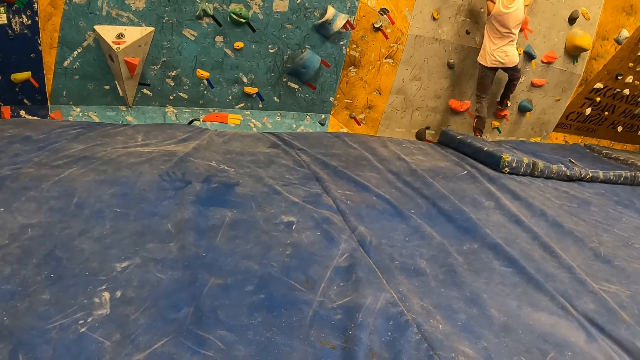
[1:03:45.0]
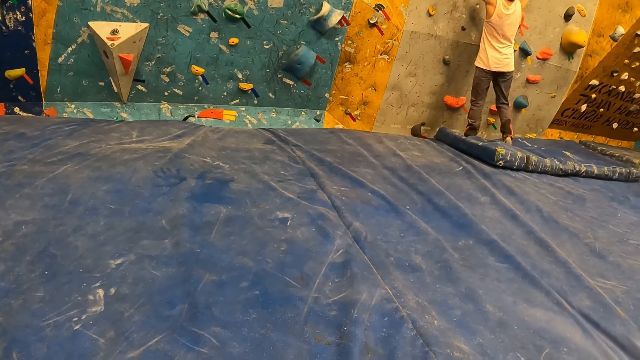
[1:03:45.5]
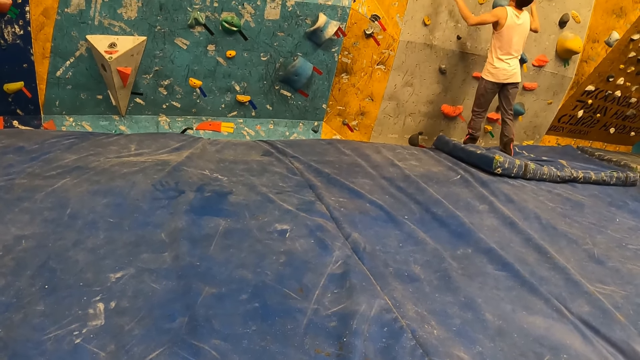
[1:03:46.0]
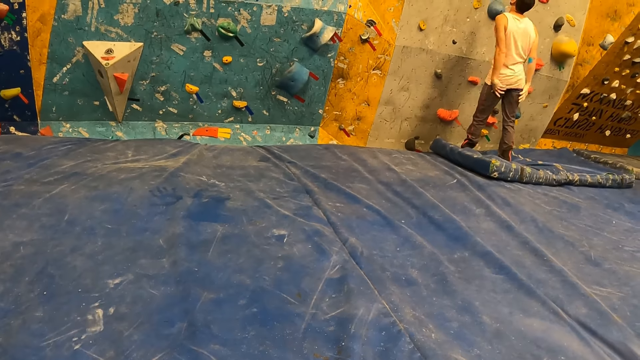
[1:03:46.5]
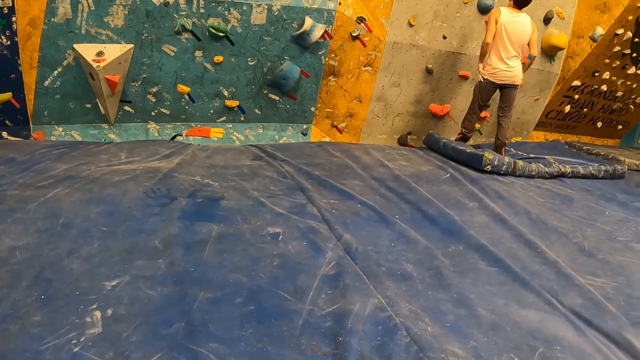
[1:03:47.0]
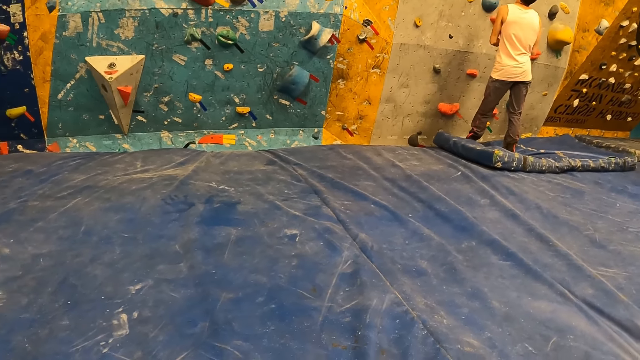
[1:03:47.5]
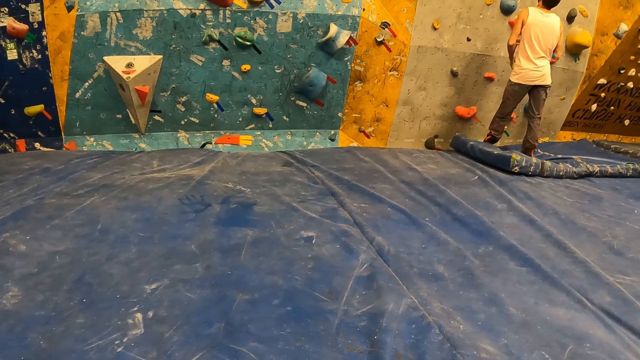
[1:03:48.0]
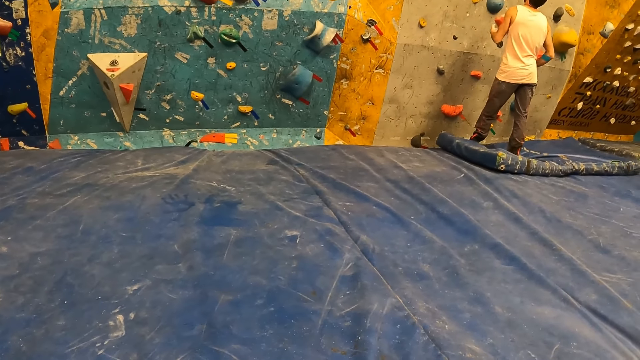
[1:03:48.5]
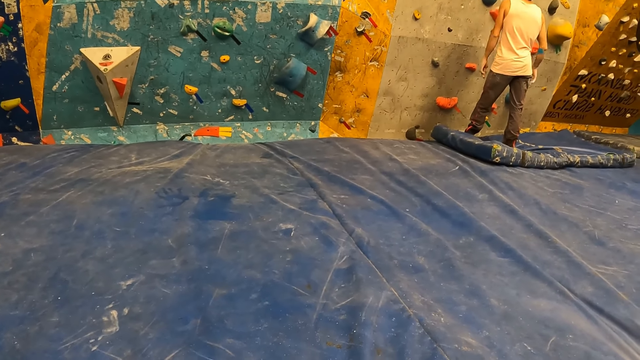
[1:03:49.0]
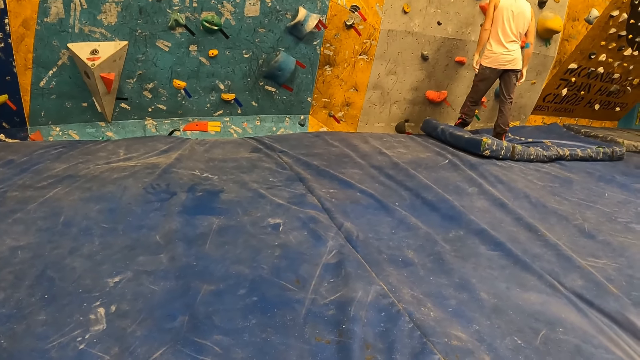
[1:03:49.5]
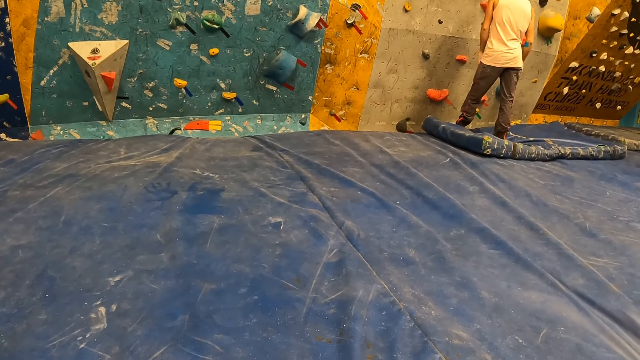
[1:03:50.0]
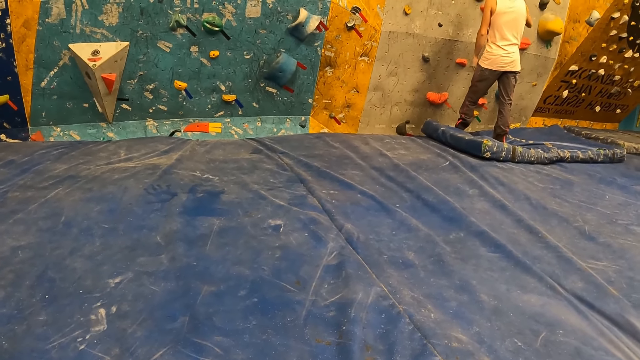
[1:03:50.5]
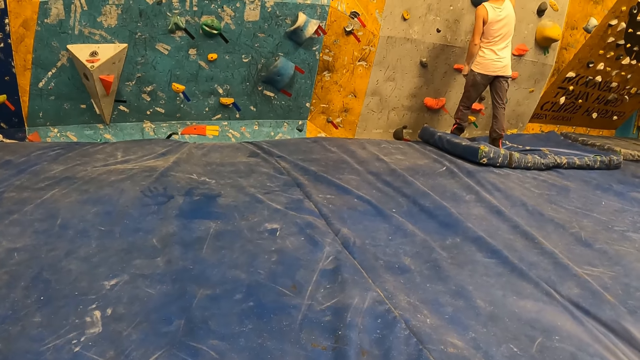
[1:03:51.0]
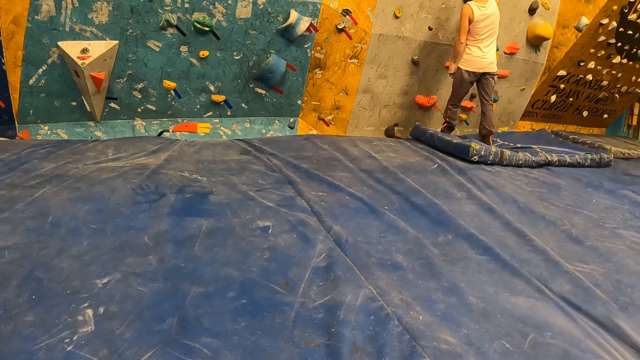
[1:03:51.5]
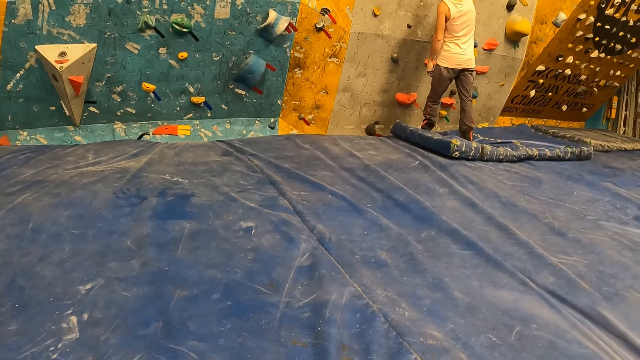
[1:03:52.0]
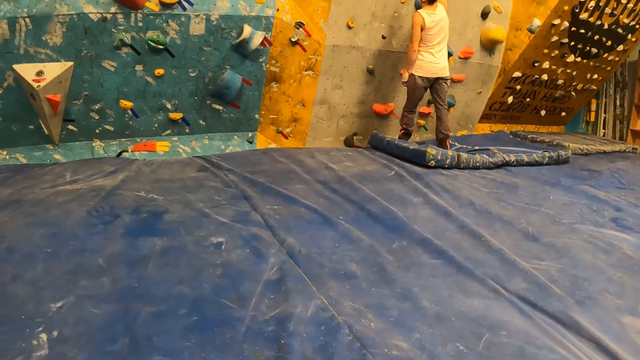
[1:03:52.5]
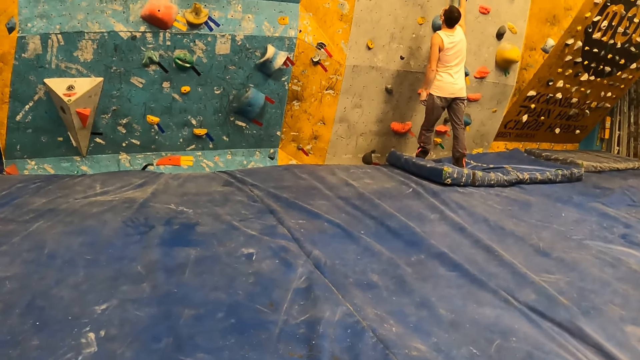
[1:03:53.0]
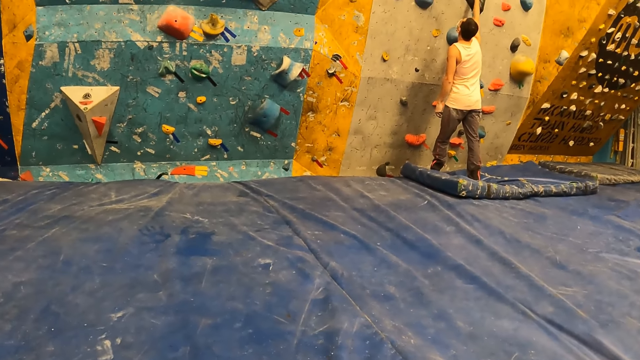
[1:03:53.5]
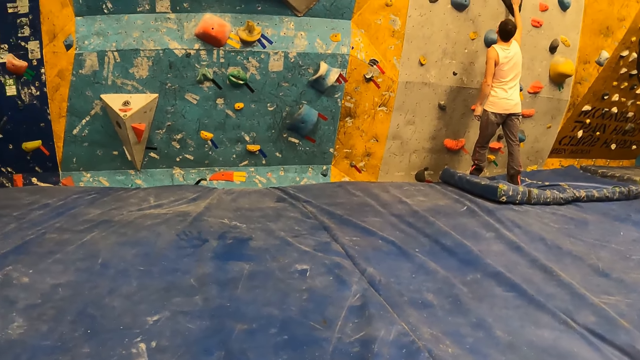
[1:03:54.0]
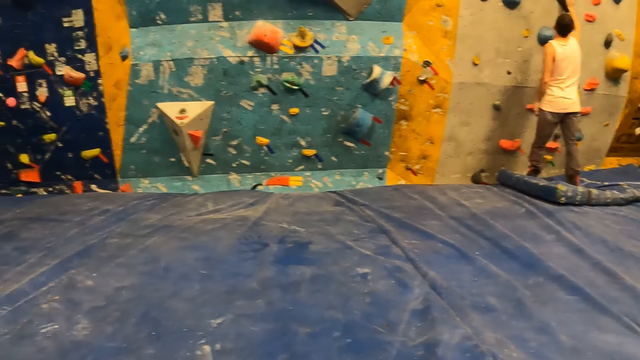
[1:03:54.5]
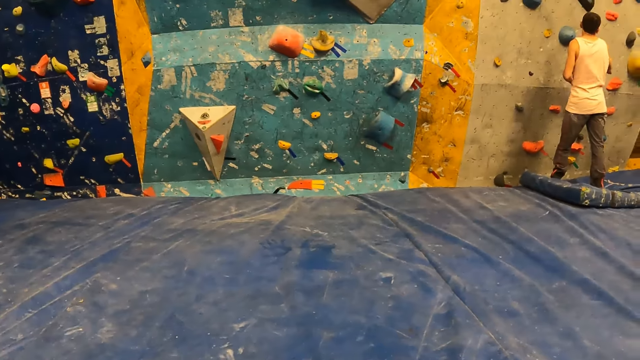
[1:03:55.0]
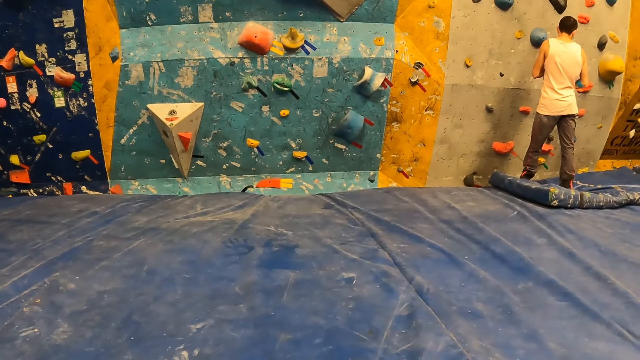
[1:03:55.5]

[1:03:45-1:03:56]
The man steps on the mattress and falls off the bouldering wall to the crash pad. The man wipes the hand on the trouser. The man touches the bouldering wall with his right hand.

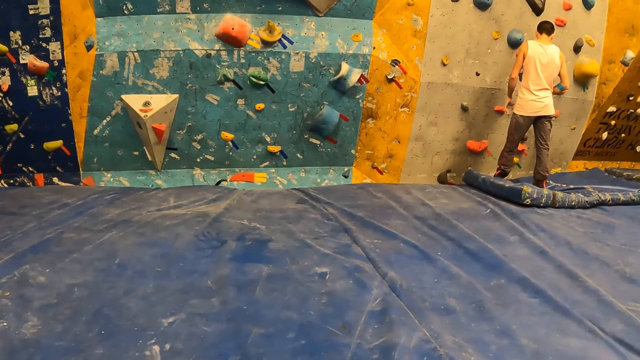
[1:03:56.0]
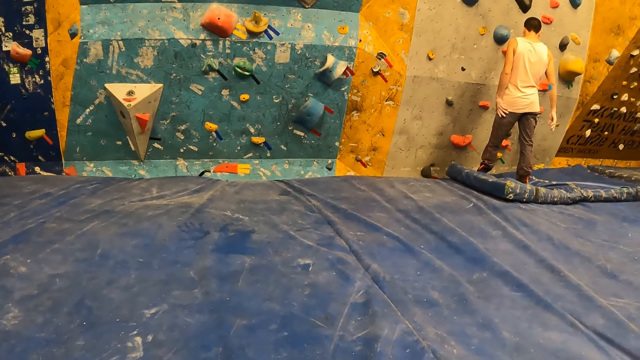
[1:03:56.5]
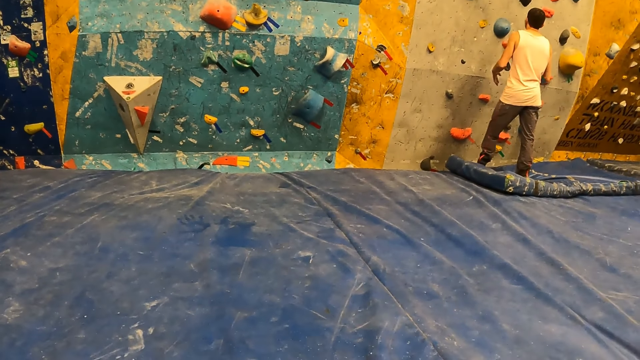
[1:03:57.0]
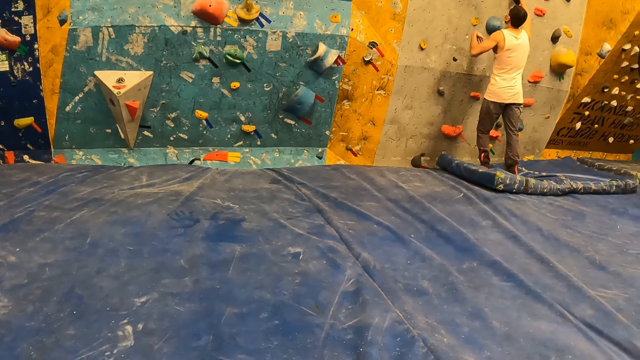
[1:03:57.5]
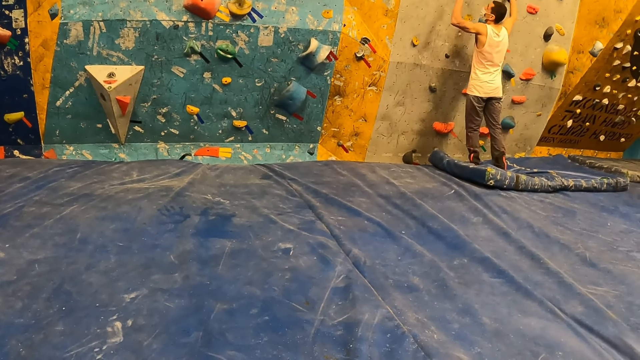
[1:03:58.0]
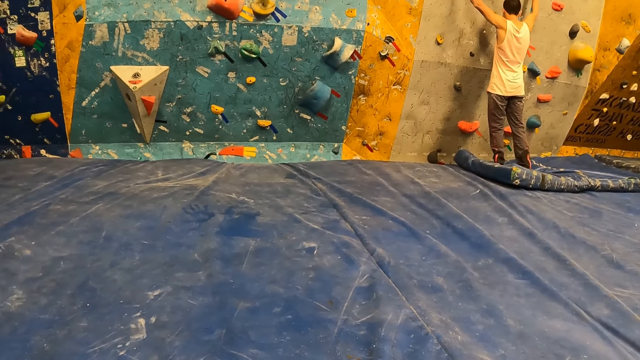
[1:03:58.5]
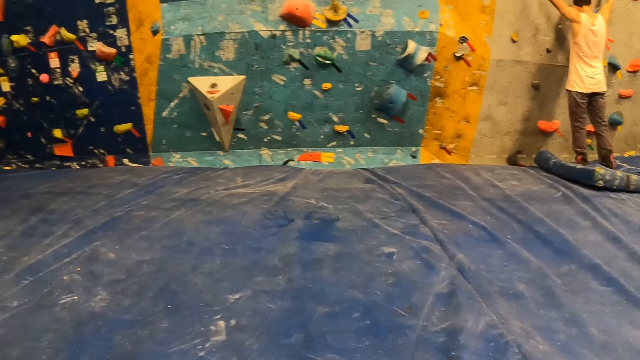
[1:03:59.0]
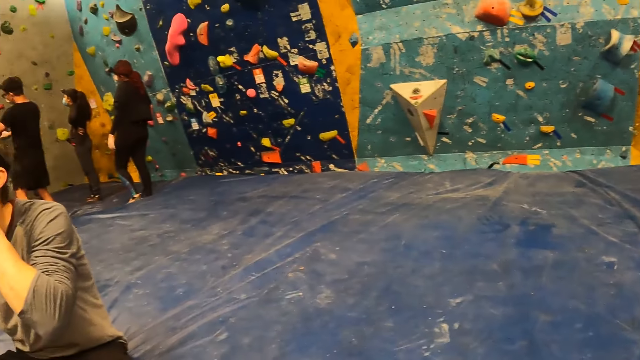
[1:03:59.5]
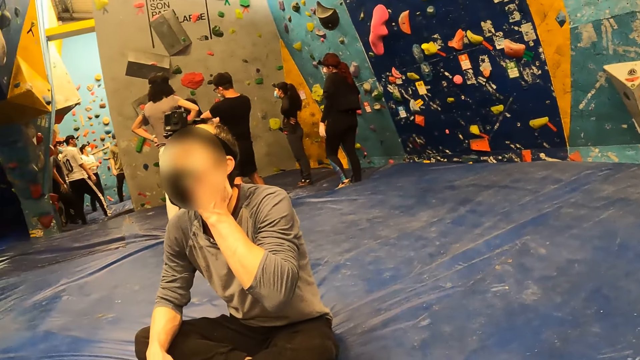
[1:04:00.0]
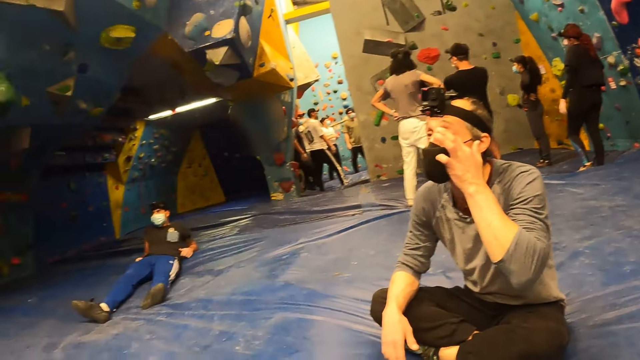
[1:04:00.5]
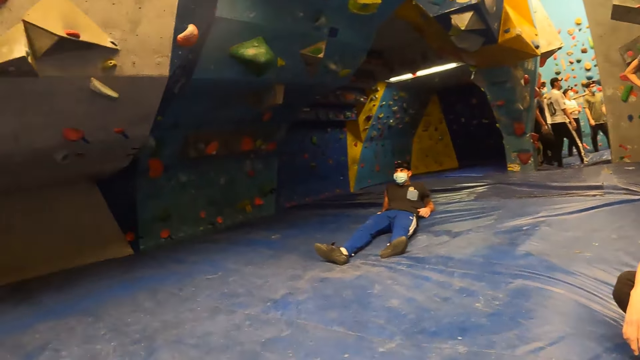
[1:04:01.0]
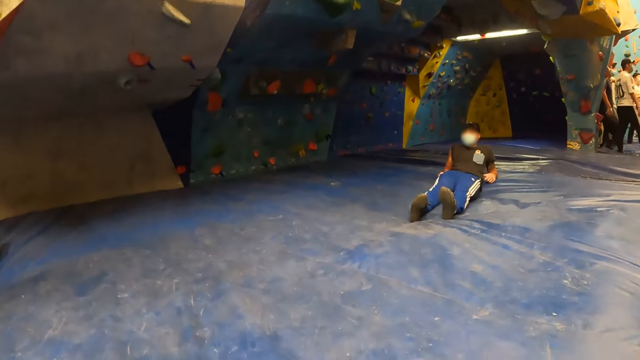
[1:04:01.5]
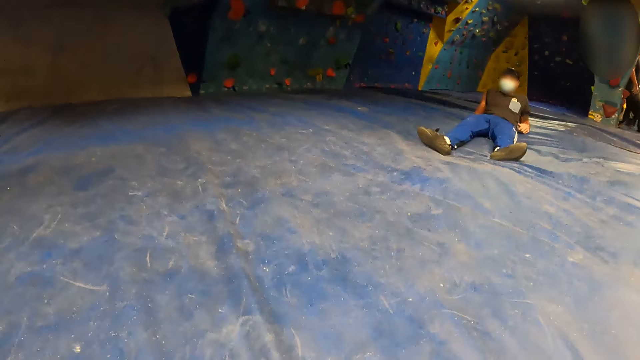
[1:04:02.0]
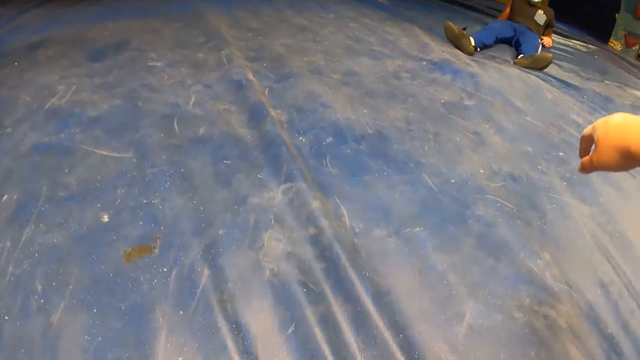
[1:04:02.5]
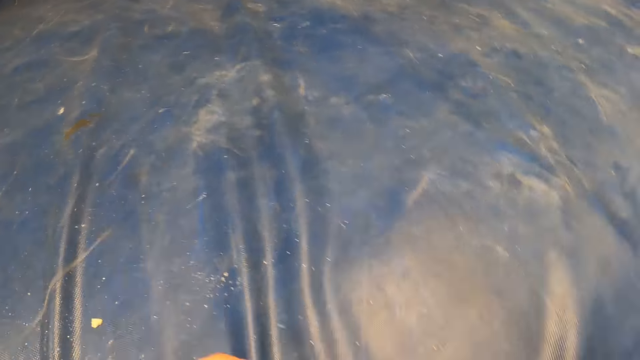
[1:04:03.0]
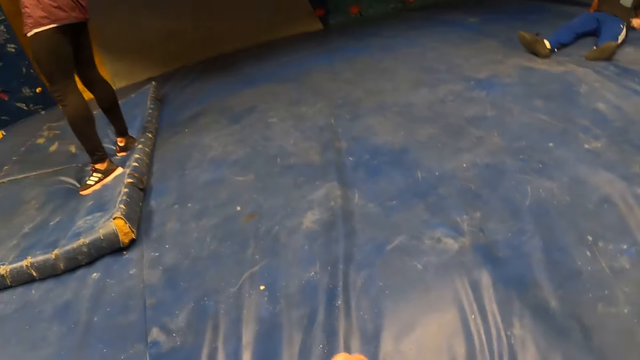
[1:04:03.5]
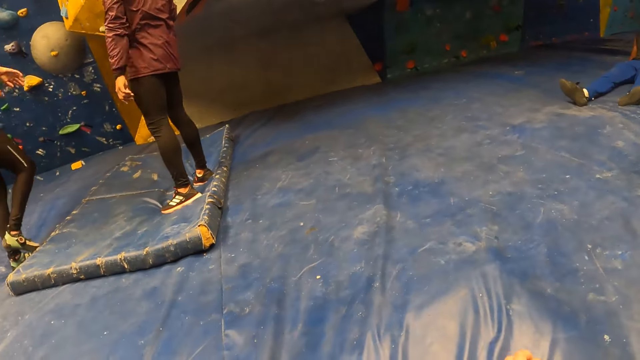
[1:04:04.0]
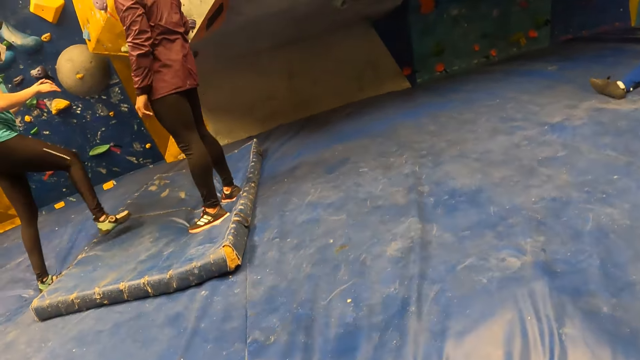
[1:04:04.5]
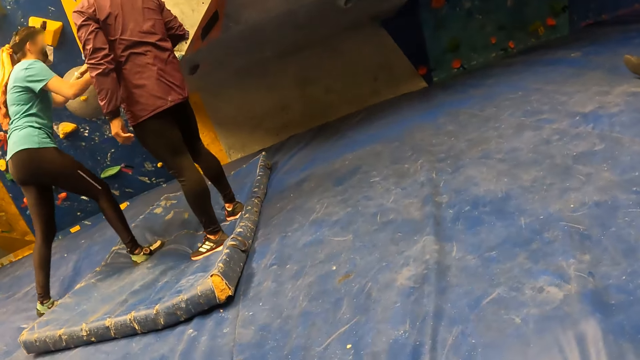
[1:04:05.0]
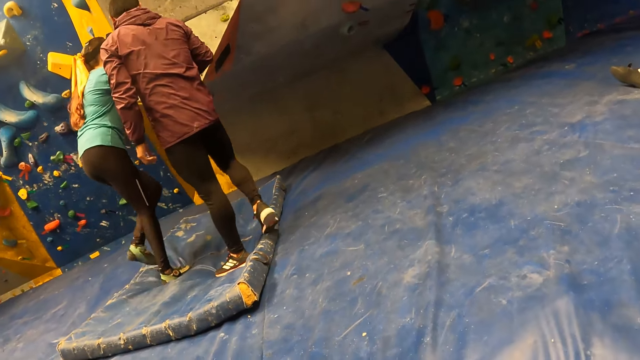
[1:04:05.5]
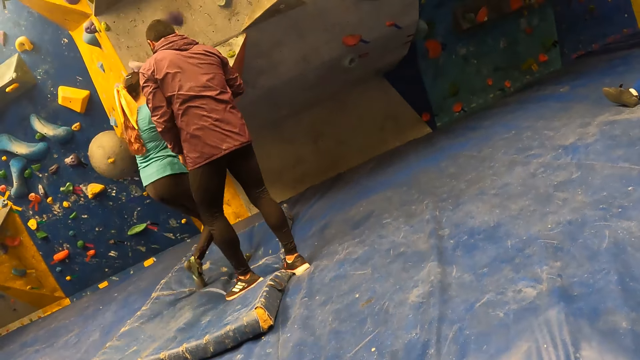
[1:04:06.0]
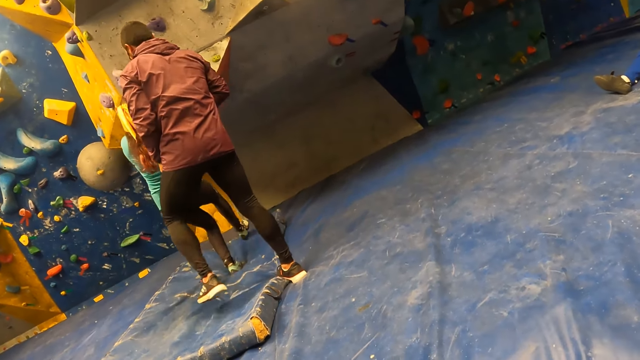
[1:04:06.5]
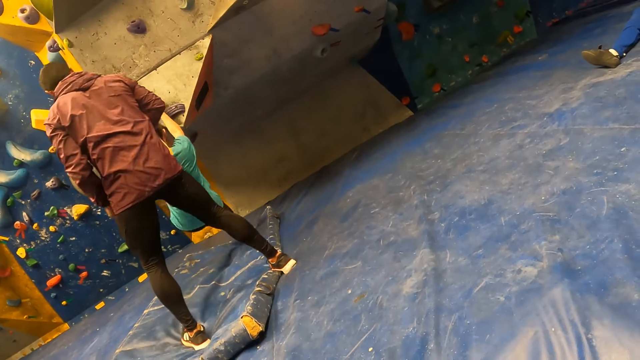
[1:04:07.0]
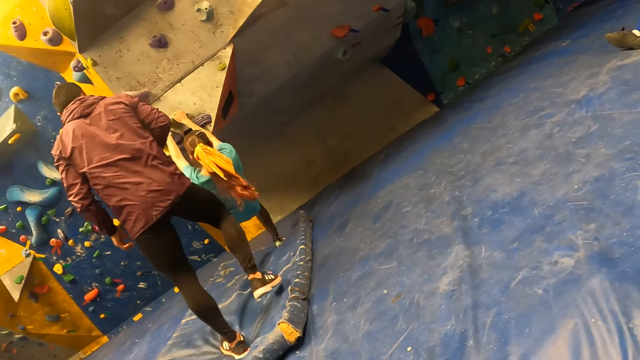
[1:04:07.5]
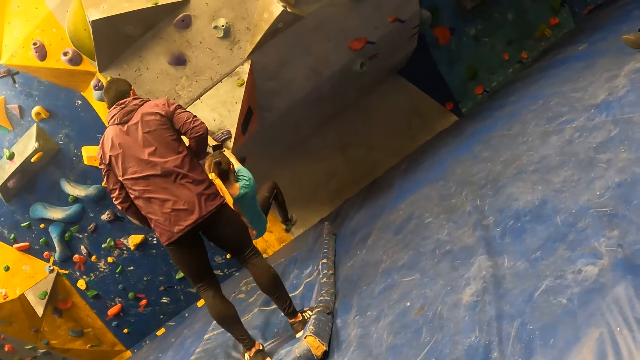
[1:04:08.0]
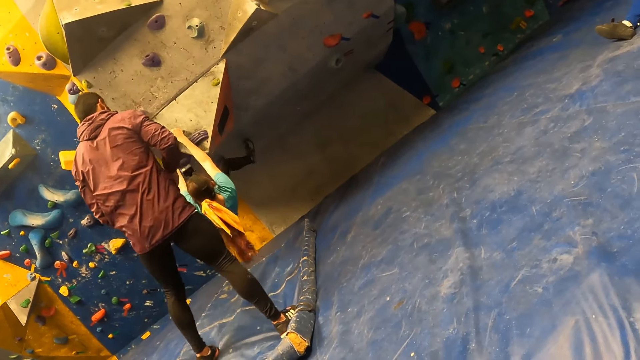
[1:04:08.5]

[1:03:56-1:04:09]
The man wipes the hand on the trouser. The man holds the bouldering wall with both hands. A person touches the eyes. Another person moves the legs on the floor. A woman walks on the mattress and climbs the bouldering wall with both hands.
